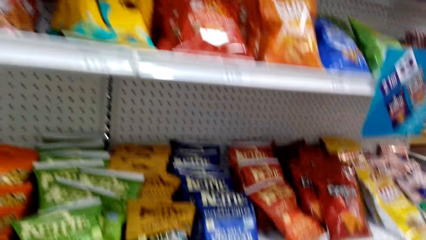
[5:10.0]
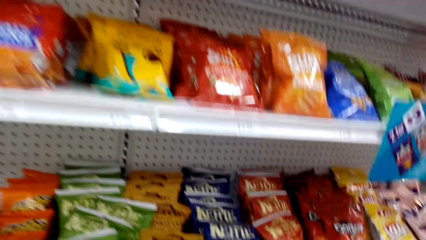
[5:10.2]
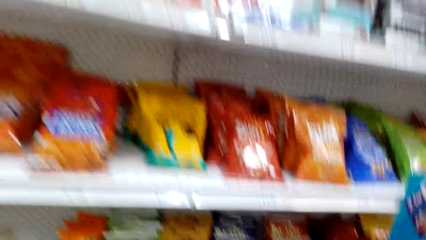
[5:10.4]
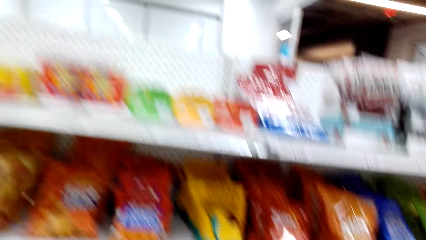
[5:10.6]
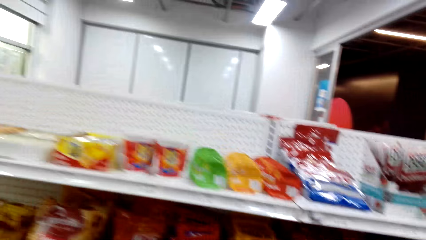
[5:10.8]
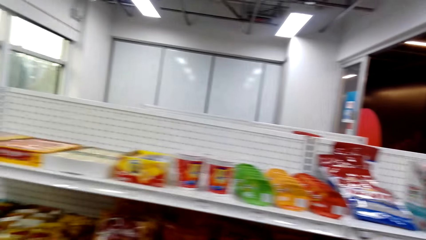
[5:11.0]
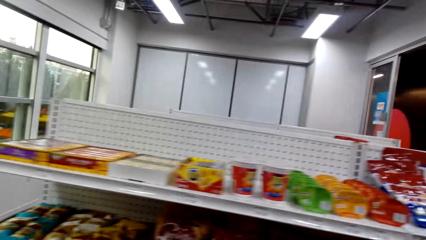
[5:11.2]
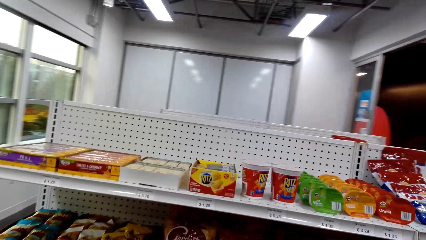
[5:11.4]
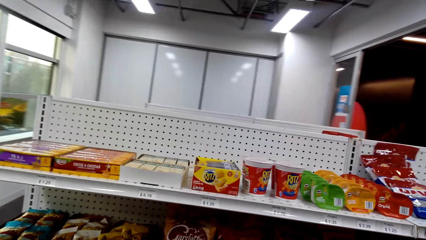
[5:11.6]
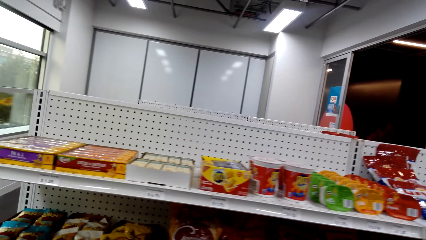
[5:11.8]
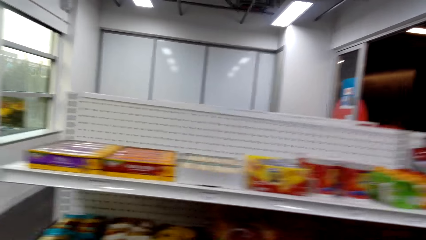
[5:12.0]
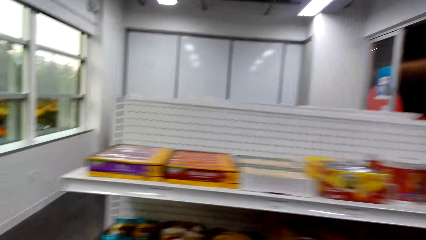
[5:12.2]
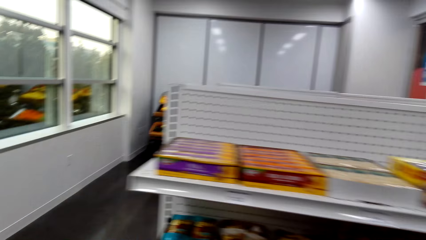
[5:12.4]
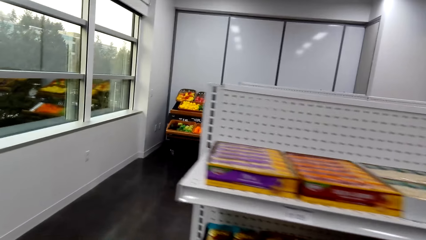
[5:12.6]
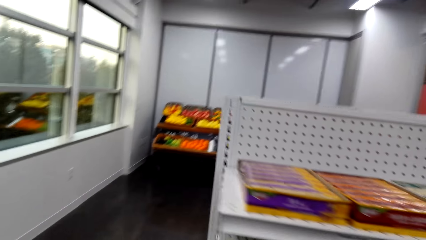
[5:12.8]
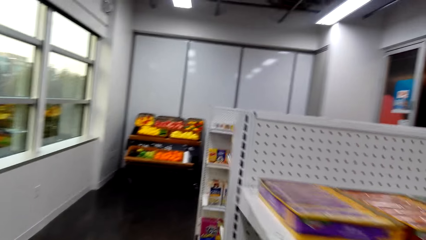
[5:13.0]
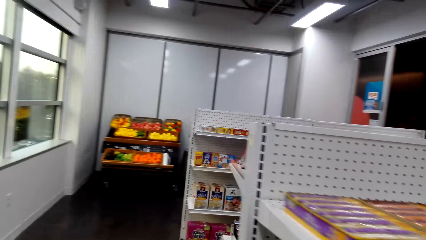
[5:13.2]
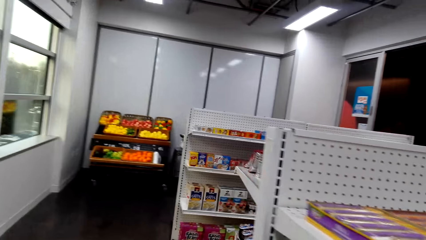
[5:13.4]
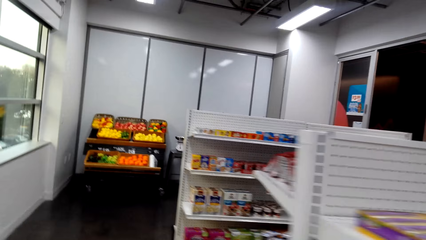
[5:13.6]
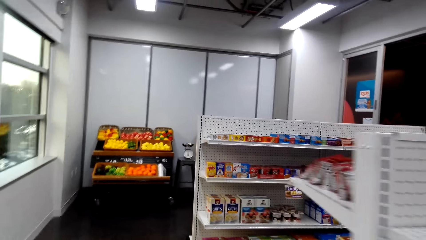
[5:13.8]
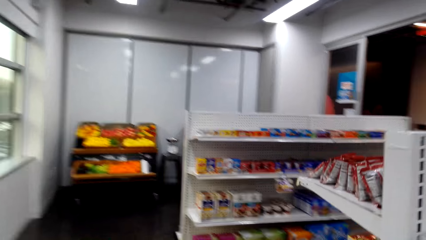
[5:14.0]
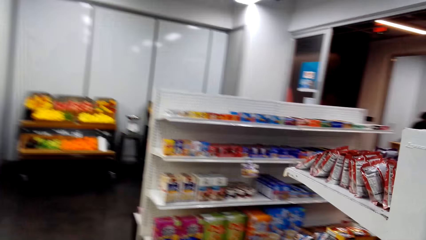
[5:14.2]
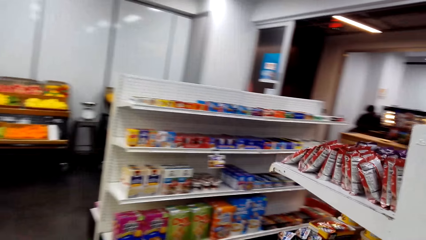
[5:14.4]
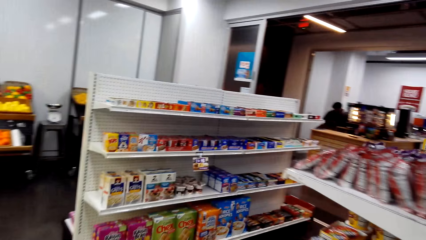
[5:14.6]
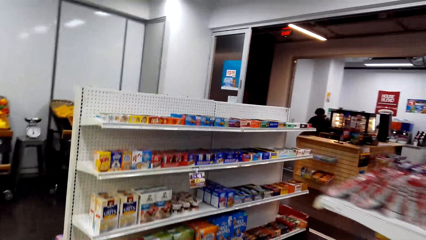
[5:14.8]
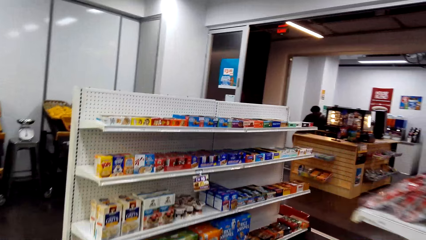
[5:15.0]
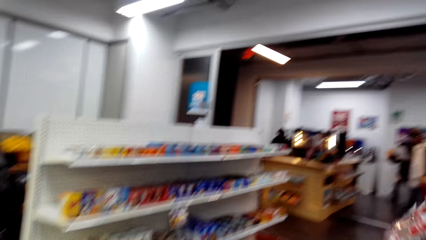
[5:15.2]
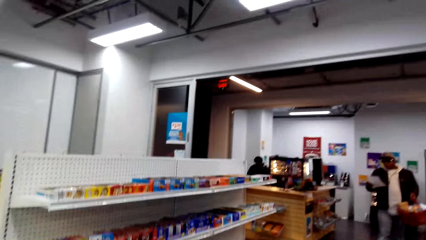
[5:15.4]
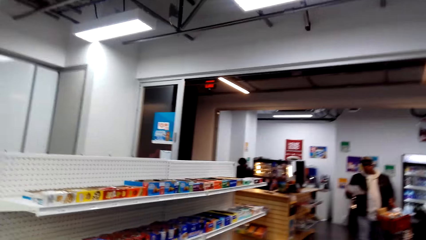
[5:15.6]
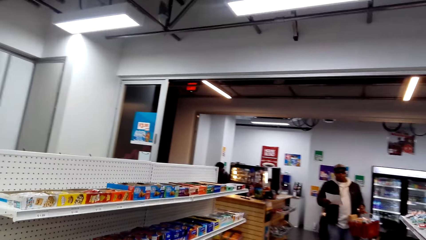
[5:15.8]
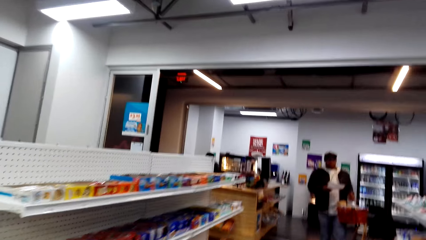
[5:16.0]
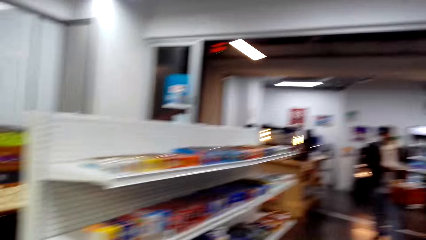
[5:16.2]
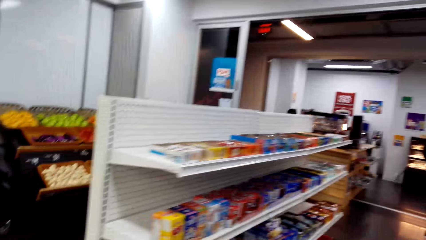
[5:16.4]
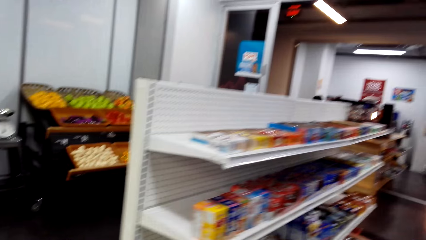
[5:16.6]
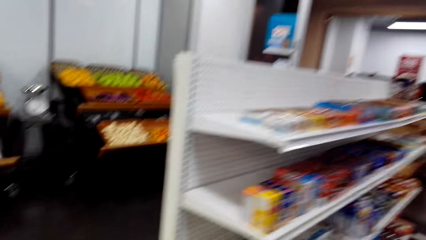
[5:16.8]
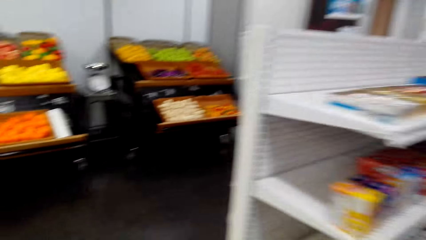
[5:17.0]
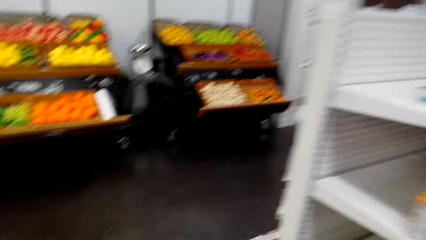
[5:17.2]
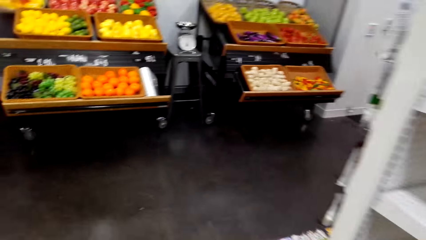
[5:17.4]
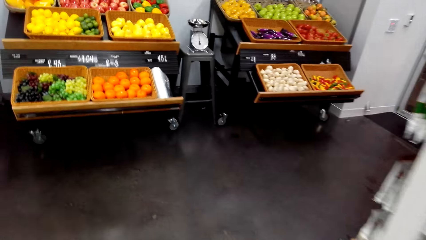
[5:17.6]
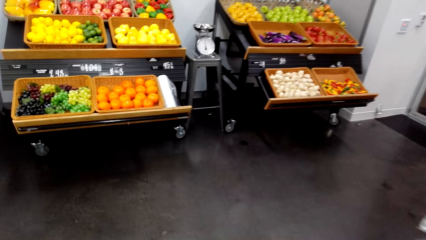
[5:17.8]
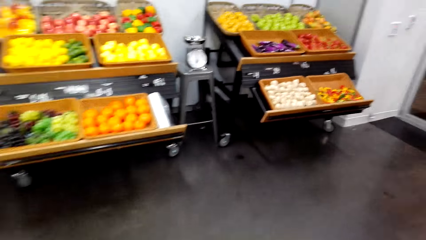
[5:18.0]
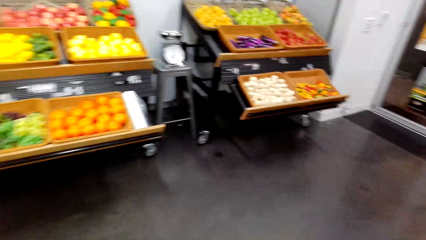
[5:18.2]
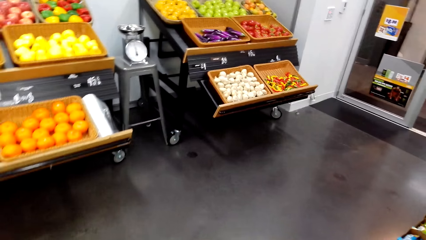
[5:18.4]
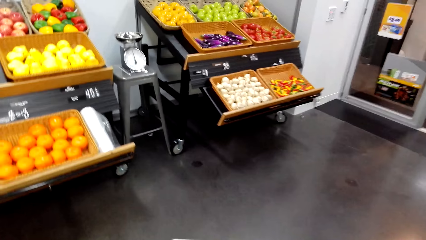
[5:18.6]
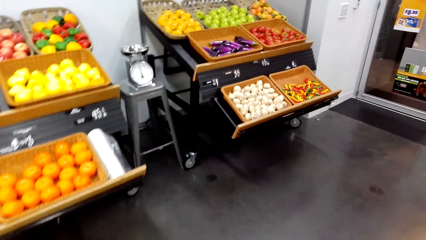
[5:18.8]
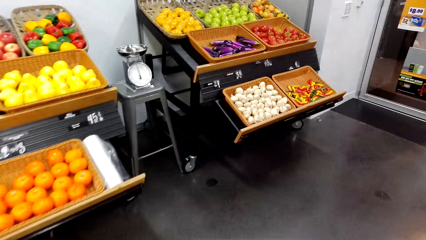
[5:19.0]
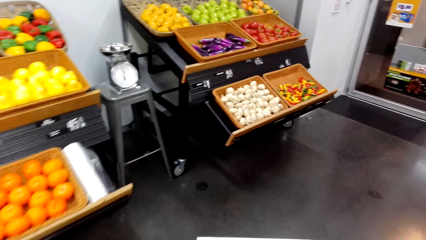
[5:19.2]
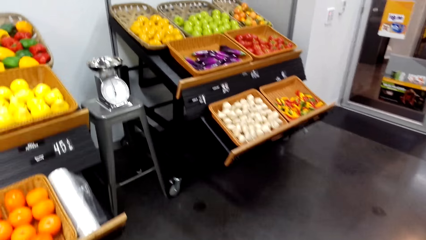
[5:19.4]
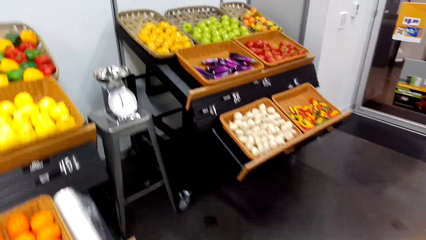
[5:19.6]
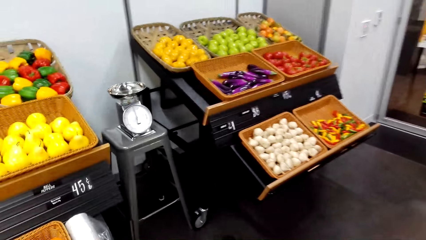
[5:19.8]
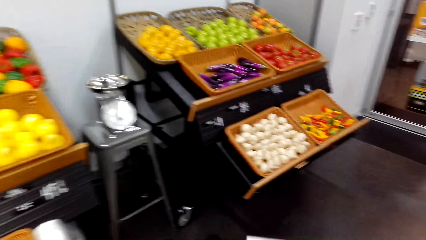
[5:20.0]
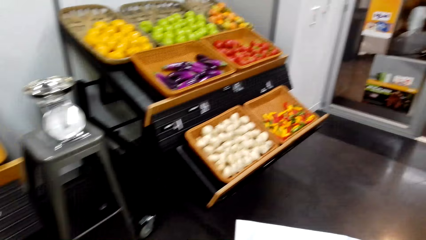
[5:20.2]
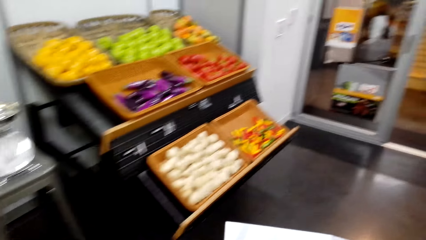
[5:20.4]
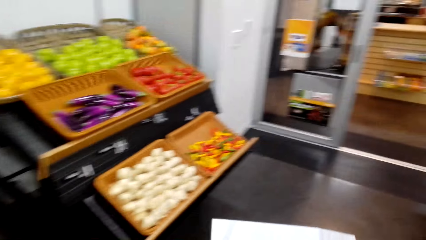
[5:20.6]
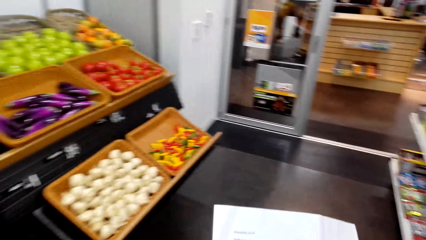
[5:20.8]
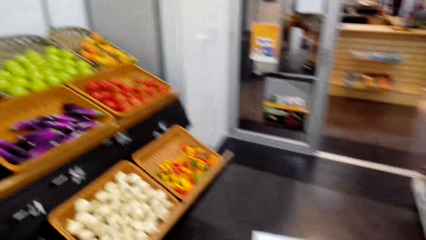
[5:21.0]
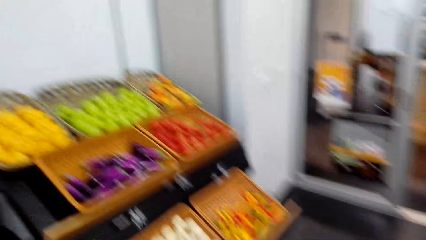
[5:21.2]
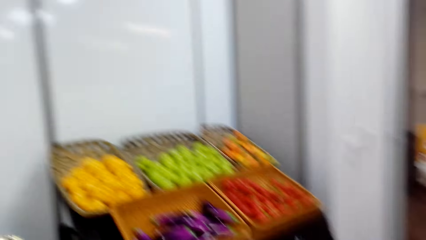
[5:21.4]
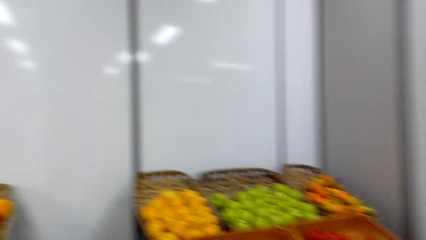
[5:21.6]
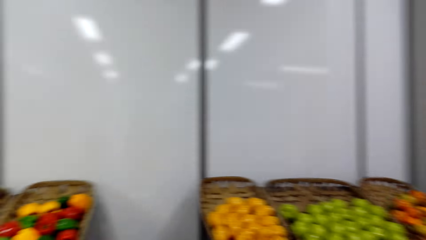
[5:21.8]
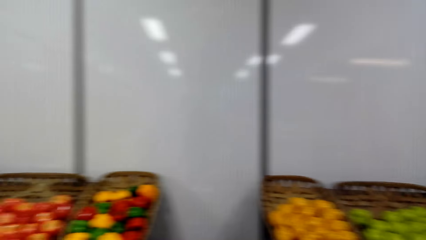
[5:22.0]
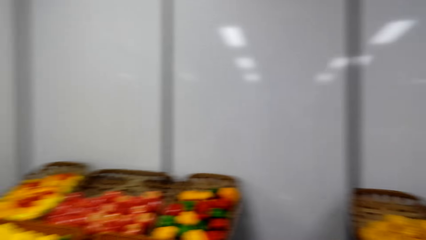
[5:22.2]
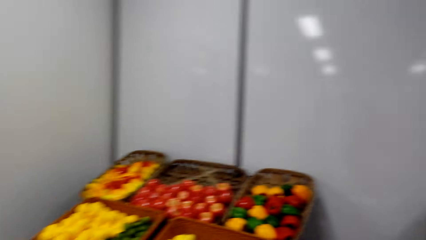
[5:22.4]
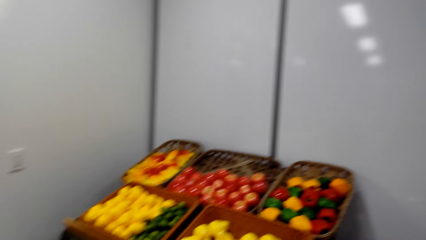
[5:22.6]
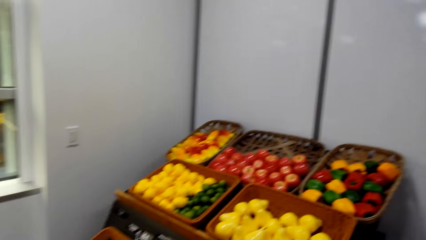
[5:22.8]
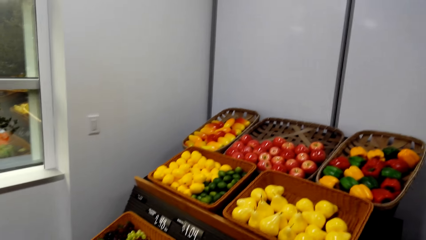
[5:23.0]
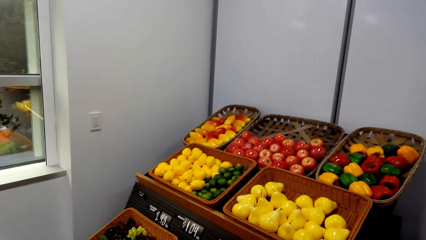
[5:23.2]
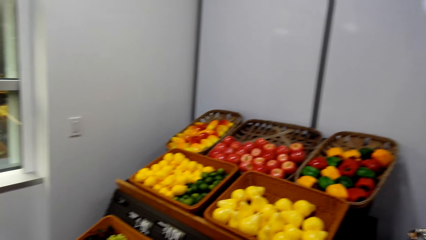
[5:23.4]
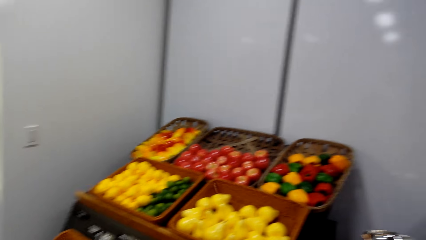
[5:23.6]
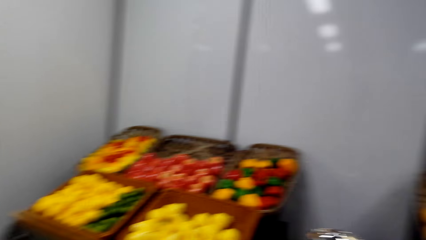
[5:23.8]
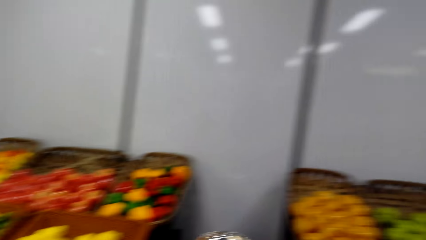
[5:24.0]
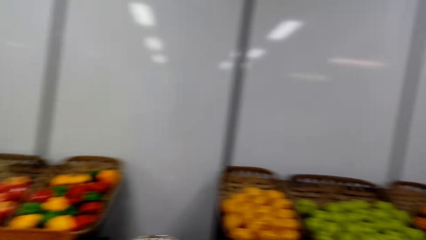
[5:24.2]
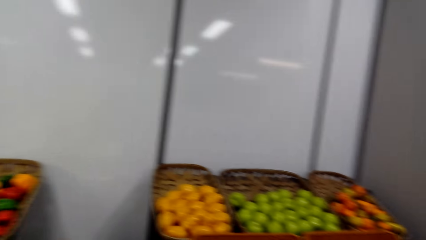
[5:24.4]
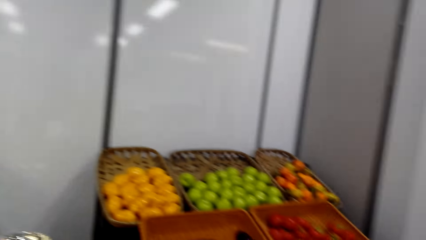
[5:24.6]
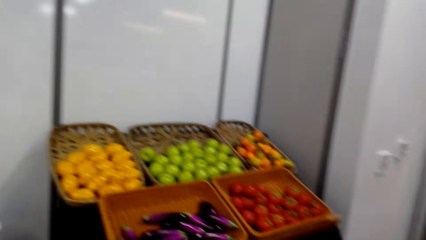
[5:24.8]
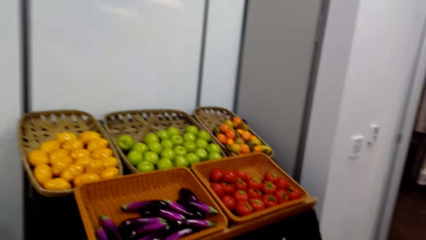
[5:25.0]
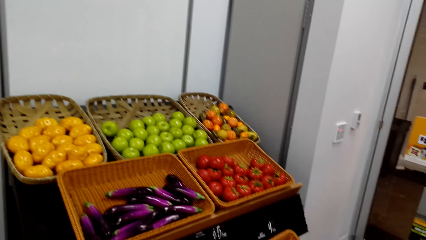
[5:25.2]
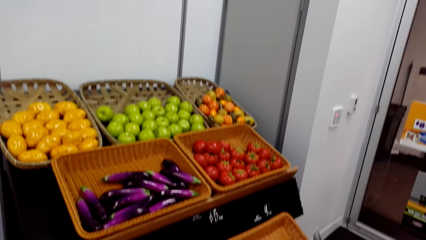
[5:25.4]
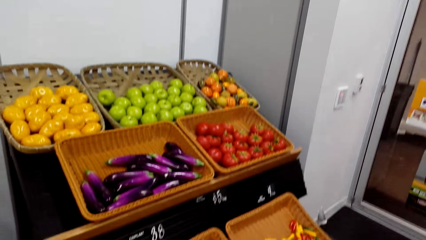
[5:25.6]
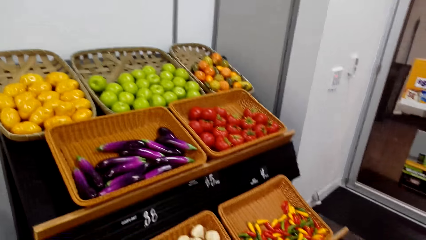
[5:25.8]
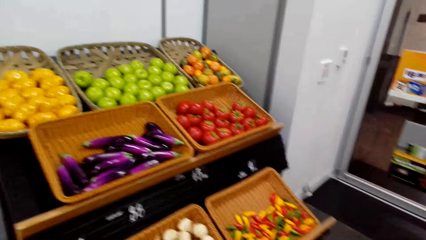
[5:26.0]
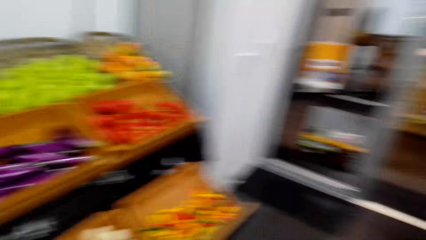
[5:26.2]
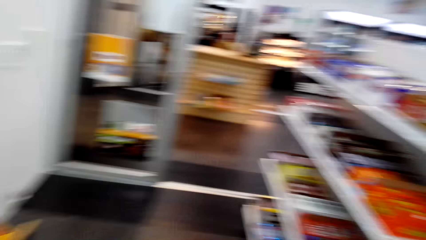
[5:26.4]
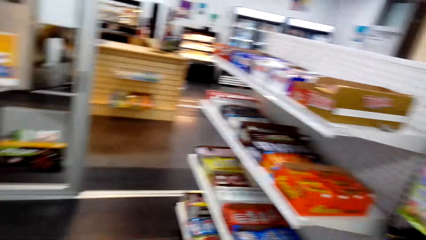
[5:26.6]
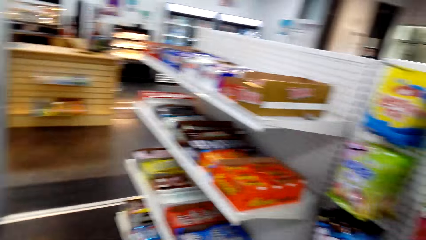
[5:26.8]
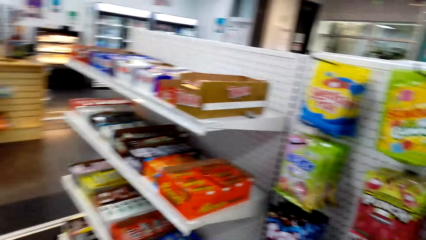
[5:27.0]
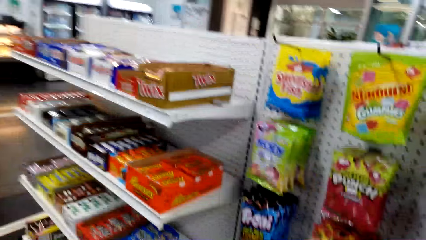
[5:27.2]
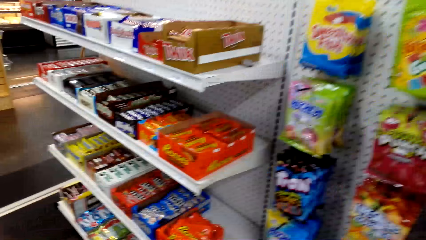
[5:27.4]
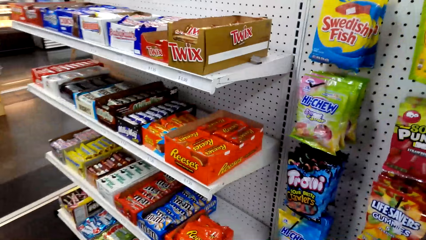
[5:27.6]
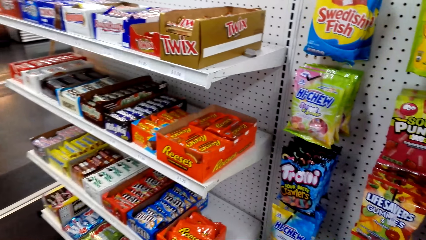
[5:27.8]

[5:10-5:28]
The camera wearer looks around. They move around. They look at the vegetables.
